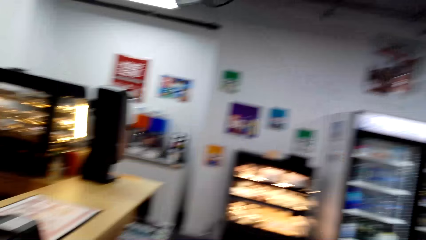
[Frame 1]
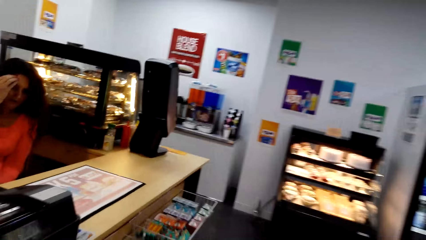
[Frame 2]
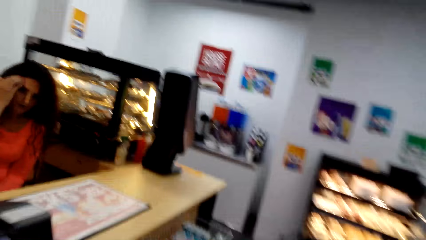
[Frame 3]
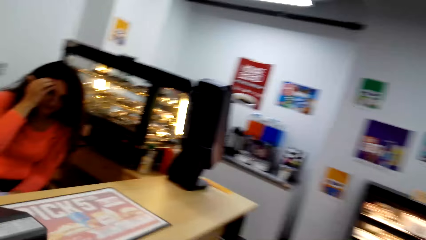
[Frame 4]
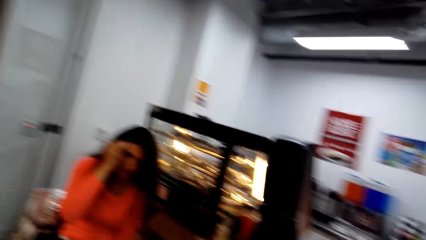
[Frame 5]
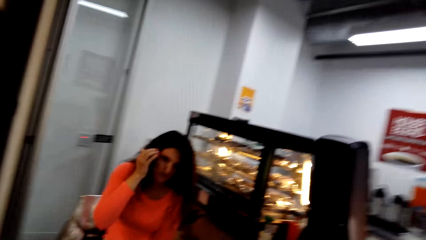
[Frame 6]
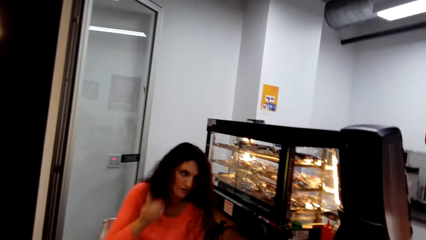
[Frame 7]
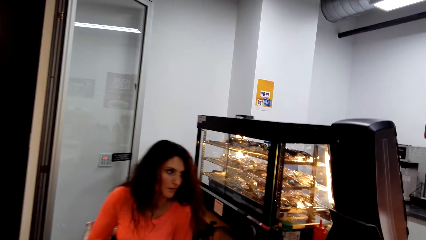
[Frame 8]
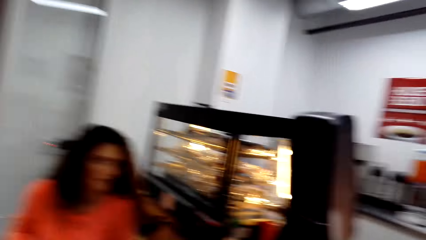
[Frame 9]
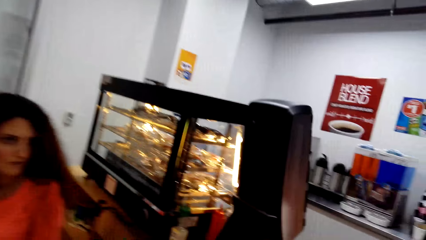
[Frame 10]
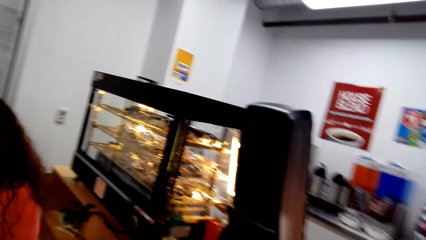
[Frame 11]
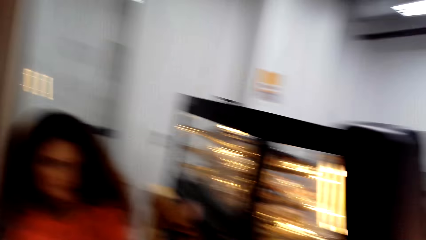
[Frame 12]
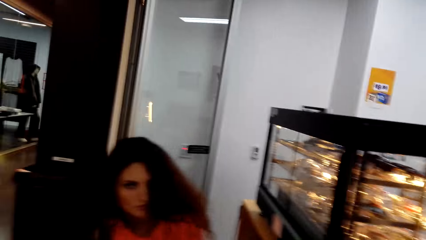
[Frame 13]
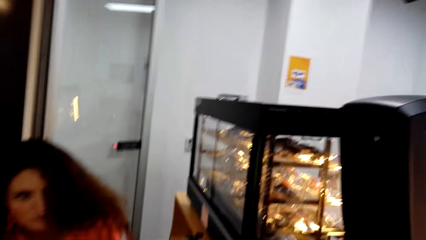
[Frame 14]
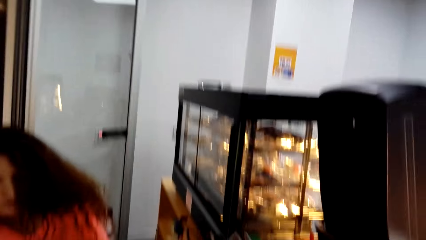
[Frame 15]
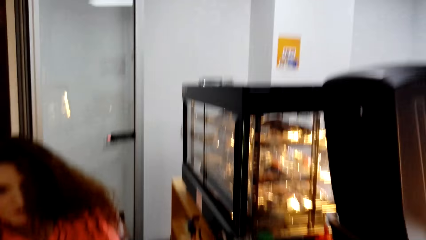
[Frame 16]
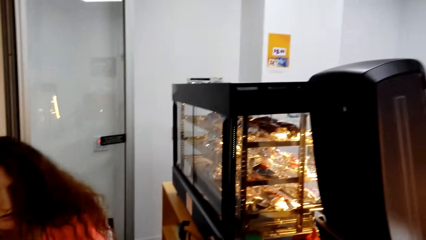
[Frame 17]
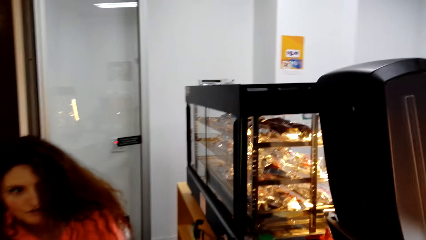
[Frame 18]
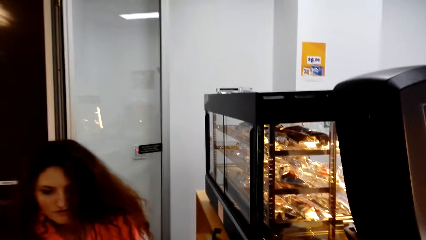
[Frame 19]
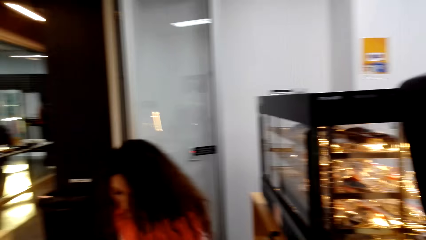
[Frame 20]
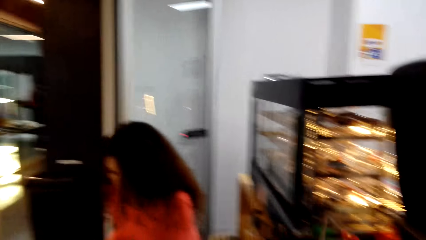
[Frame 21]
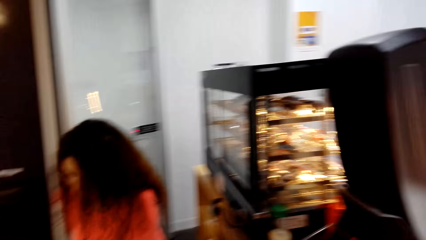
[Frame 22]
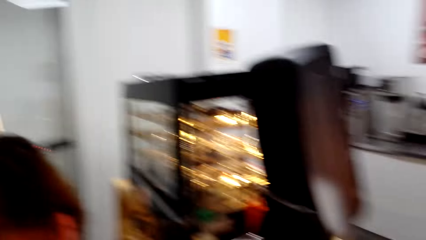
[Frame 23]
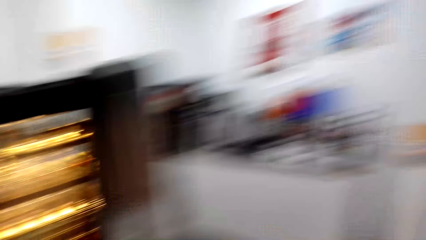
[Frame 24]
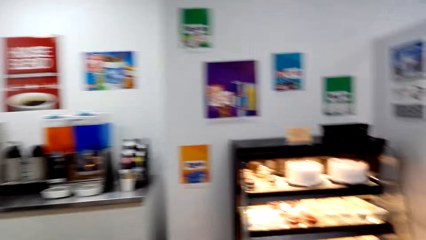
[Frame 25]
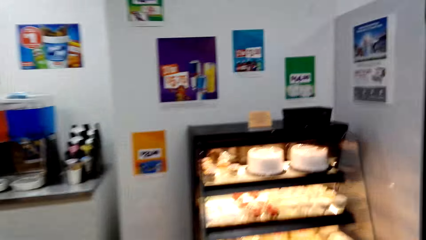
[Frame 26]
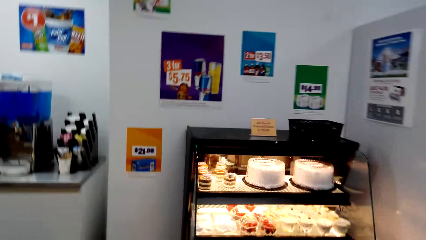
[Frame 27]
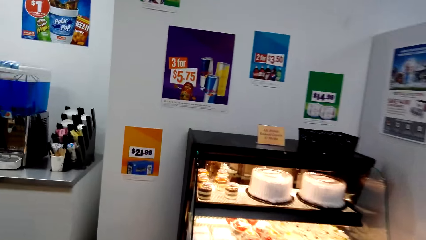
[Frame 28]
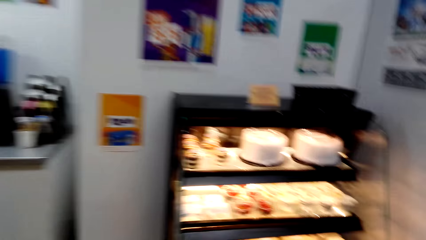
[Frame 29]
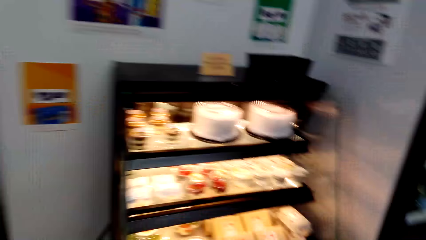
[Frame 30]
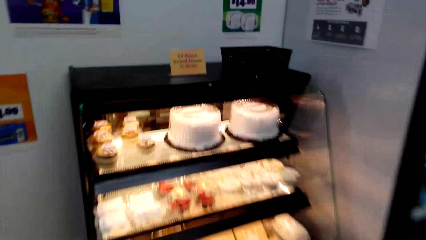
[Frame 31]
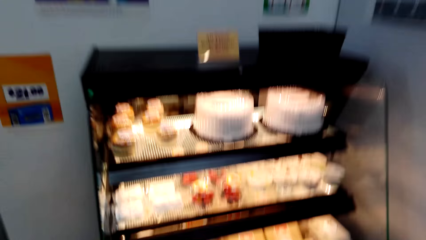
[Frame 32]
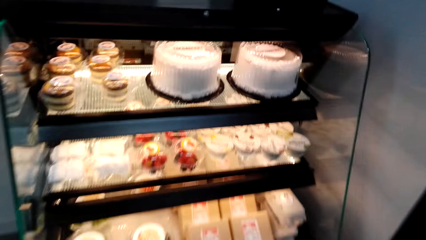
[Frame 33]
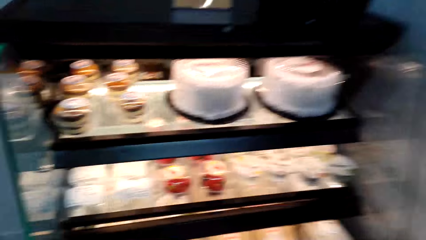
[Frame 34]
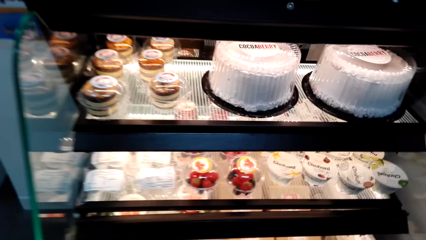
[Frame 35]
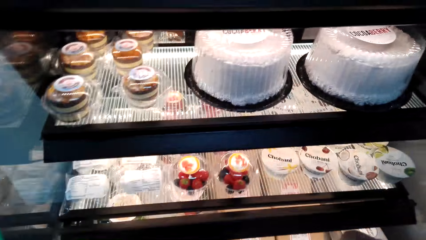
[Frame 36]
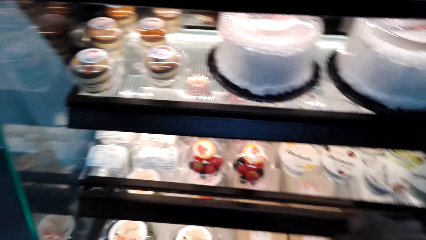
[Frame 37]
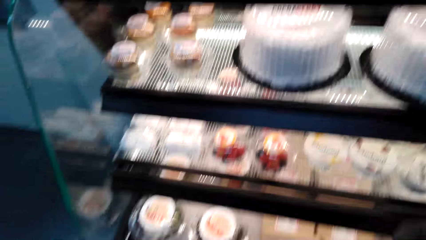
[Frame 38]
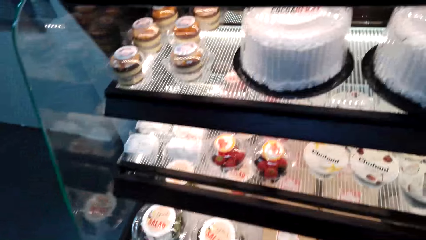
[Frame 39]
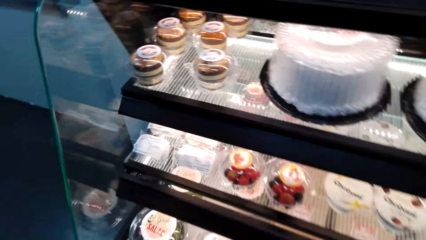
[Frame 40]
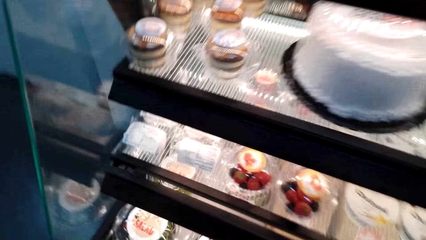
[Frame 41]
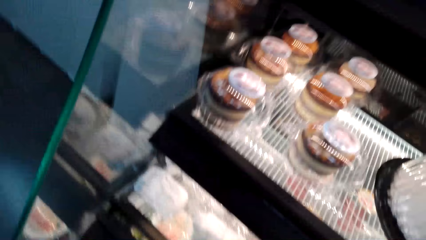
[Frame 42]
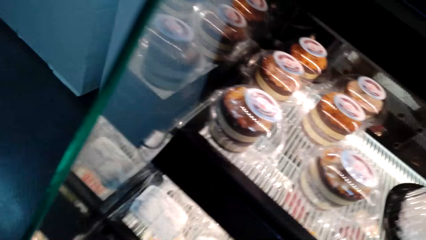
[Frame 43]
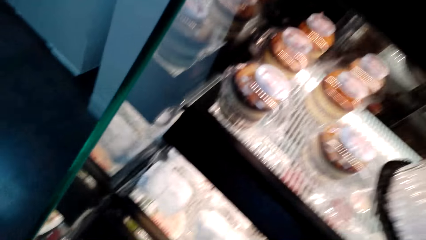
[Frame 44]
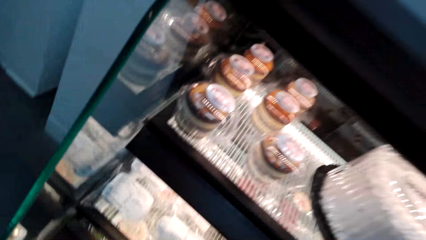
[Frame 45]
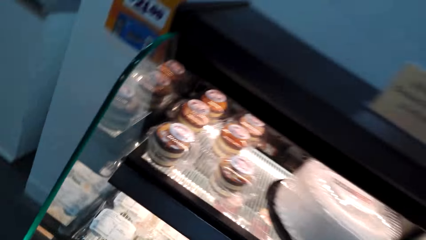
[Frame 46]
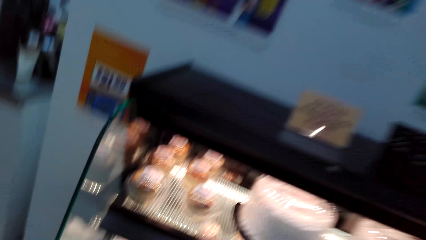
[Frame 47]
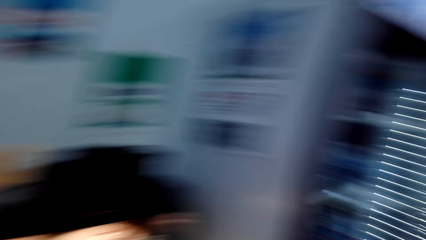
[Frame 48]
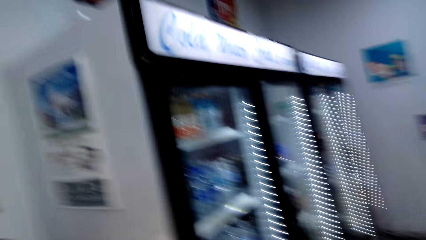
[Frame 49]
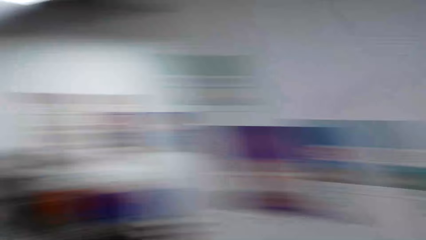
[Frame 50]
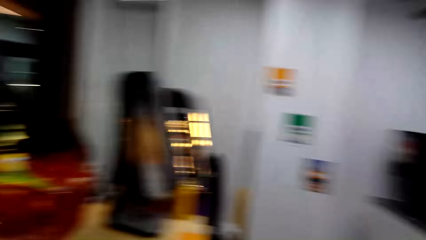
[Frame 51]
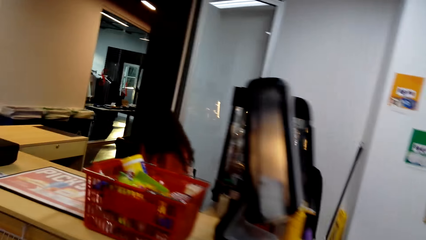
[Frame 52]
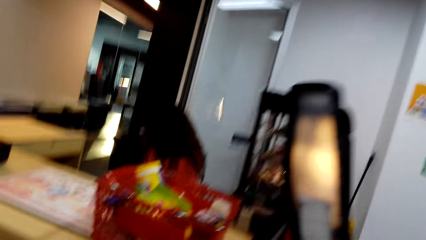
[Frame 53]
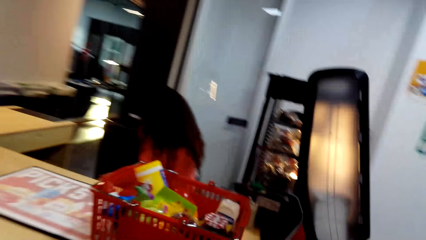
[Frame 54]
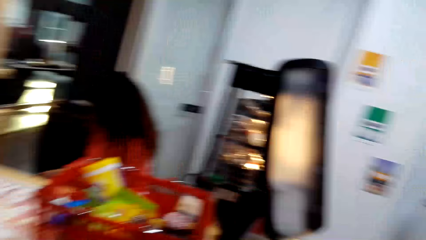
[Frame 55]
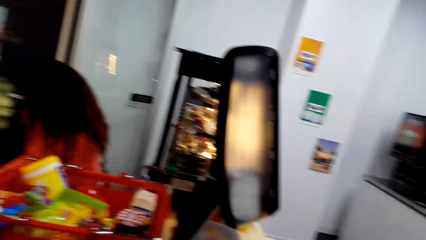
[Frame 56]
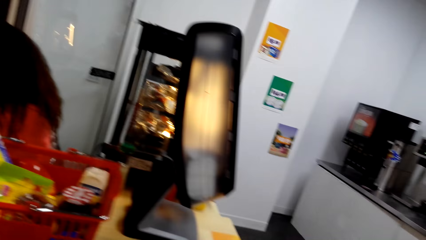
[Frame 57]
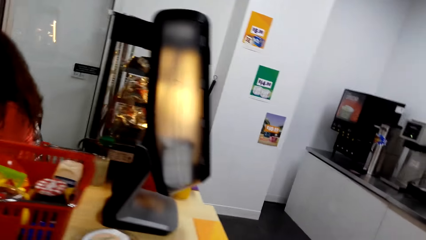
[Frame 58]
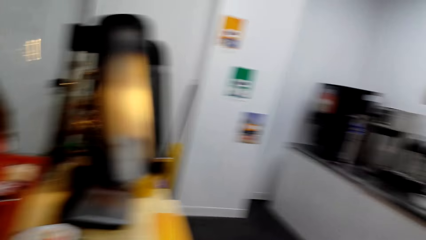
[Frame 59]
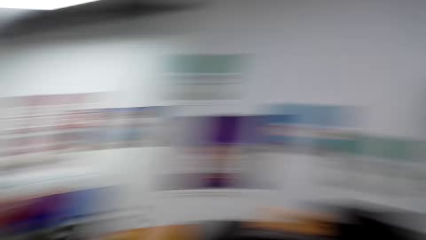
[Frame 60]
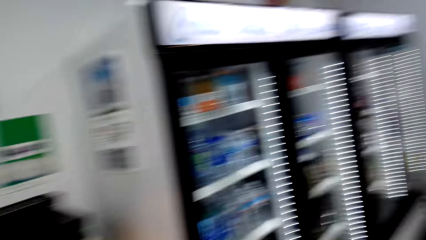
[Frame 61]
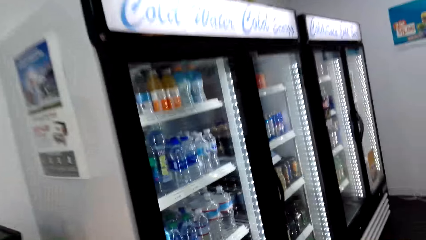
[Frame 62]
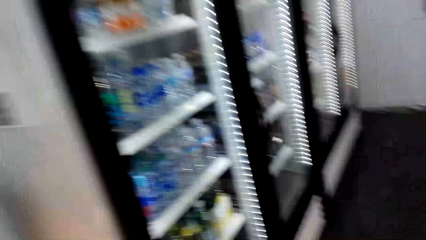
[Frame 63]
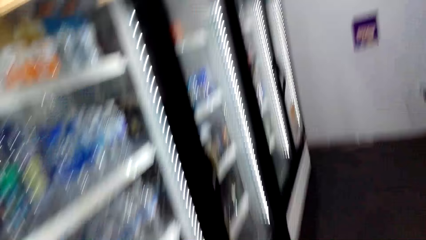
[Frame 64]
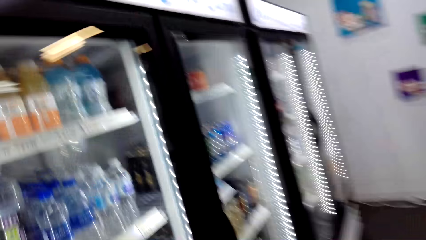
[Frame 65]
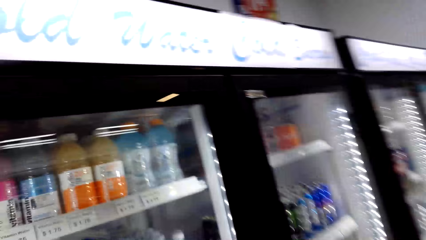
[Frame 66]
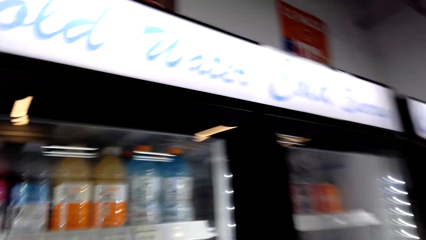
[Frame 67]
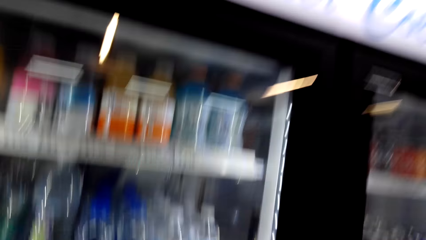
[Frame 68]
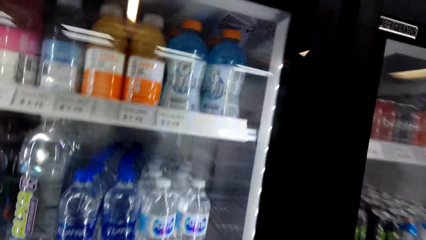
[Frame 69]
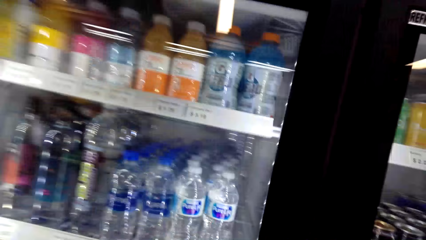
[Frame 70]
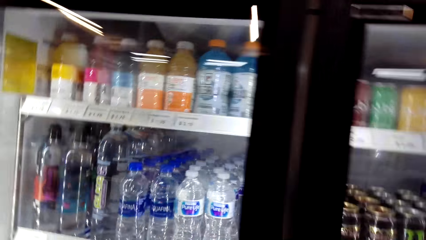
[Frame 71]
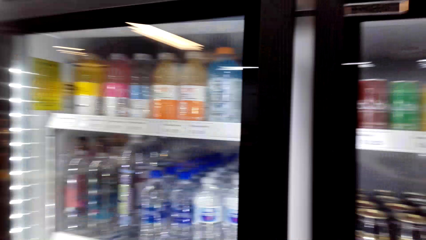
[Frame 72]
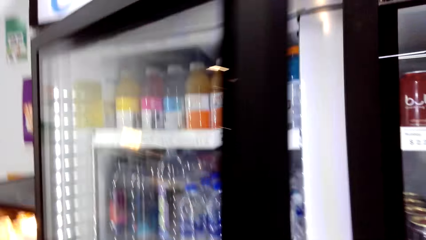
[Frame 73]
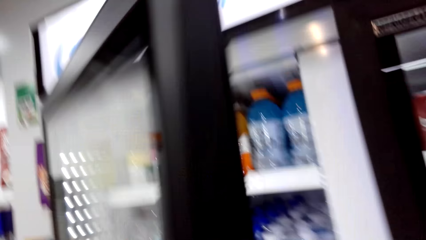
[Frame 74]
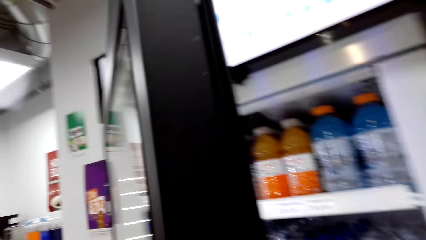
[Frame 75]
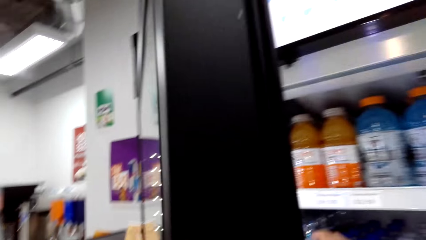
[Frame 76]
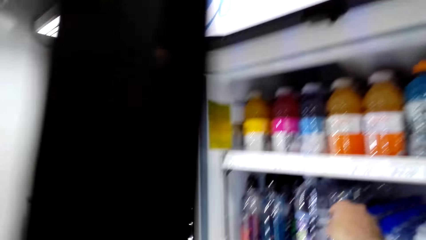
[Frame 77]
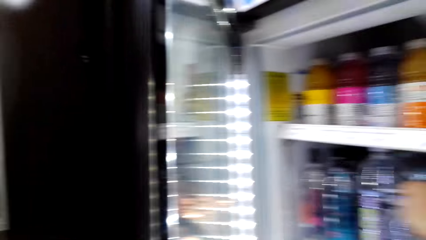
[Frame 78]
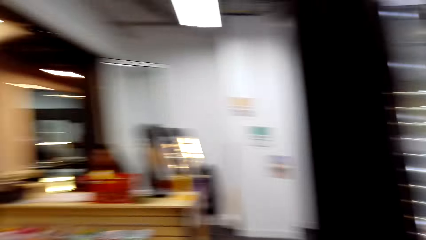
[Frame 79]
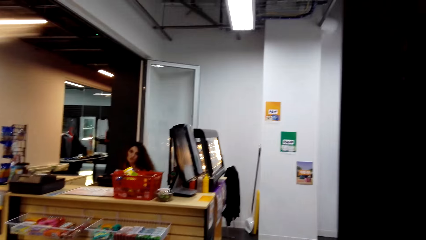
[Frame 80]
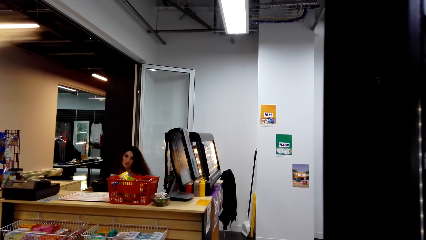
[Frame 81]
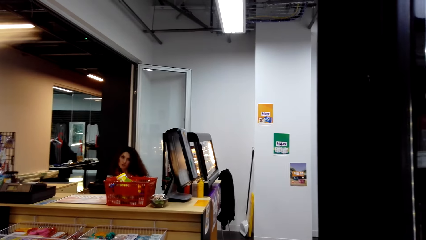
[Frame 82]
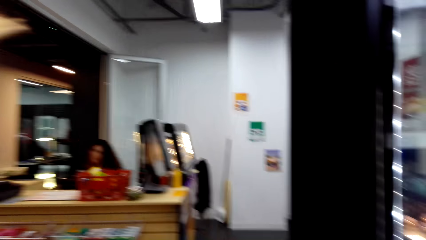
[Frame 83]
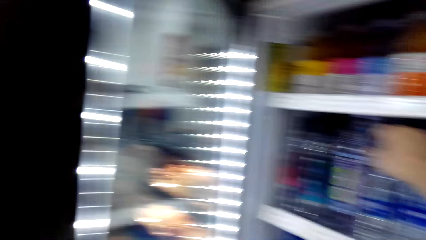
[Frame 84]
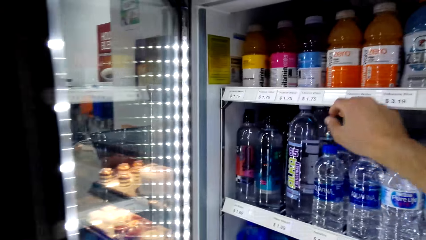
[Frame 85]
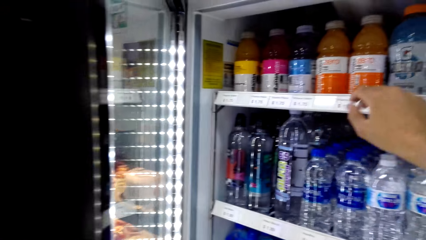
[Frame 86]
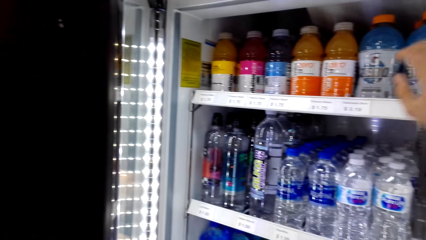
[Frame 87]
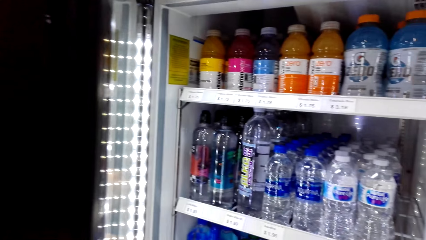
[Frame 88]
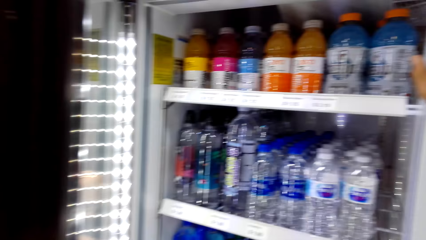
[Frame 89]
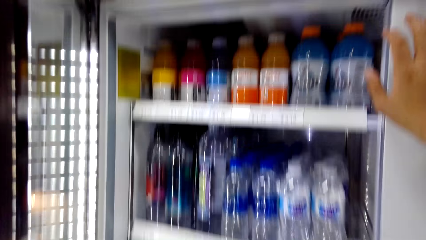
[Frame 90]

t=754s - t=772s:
A cashier communicates to the camera wearer. The camera wearer puts the shopping basket on the counter. They walk to a bakery. They stare at the cakes. They turn around. They walk to the fridge. They open the fridge.
